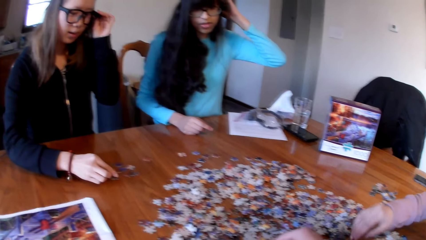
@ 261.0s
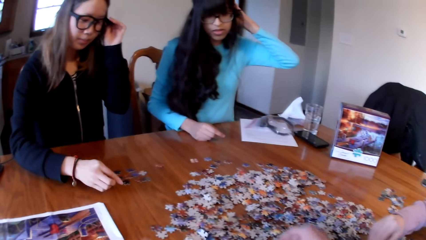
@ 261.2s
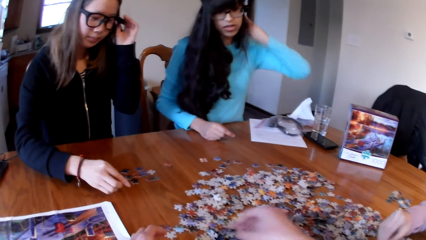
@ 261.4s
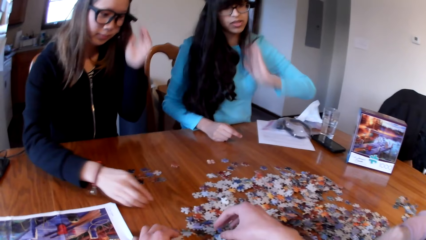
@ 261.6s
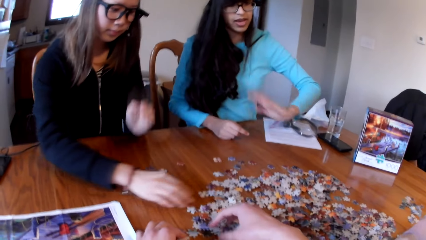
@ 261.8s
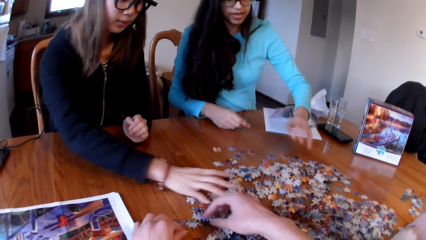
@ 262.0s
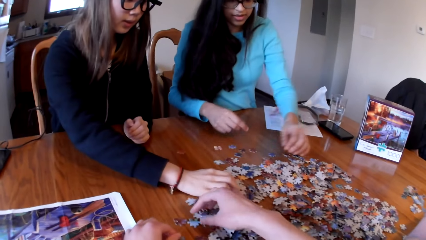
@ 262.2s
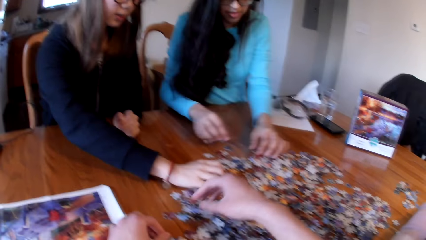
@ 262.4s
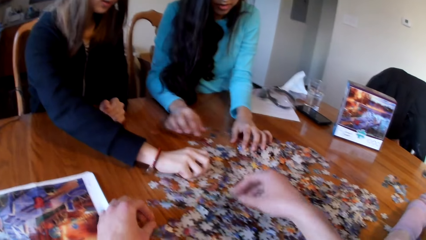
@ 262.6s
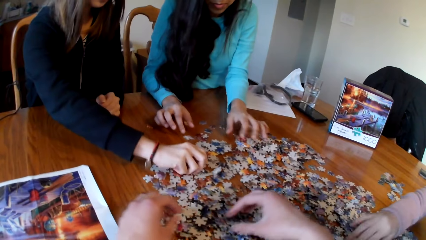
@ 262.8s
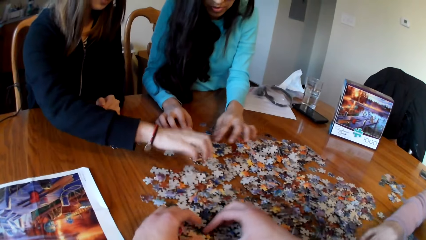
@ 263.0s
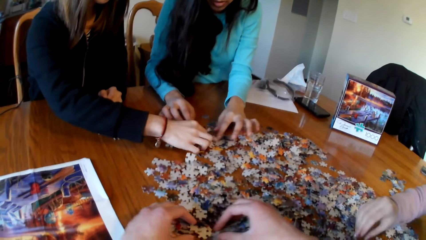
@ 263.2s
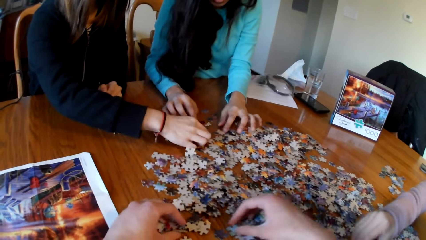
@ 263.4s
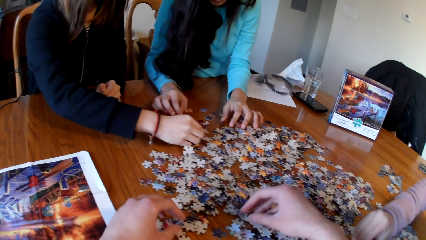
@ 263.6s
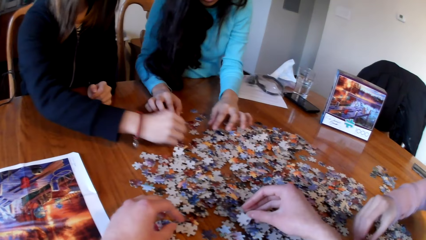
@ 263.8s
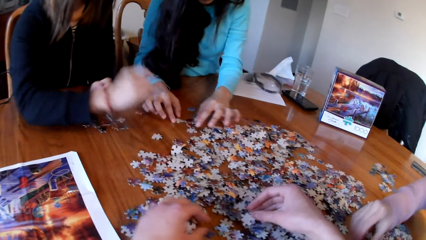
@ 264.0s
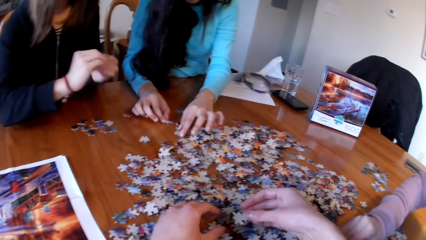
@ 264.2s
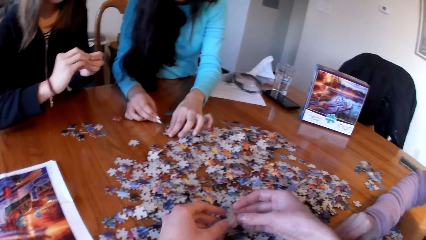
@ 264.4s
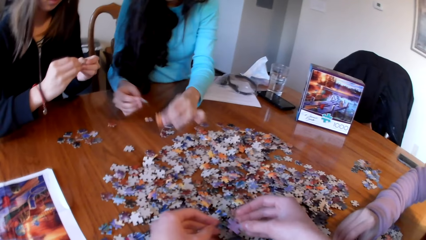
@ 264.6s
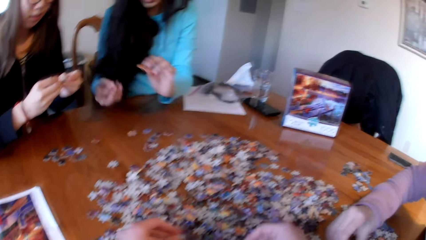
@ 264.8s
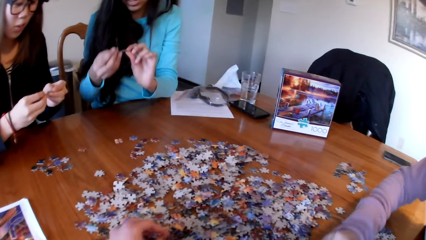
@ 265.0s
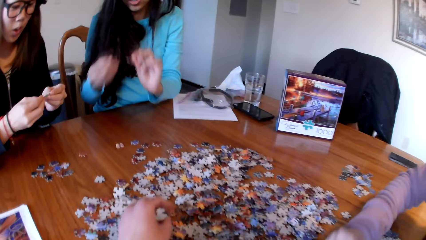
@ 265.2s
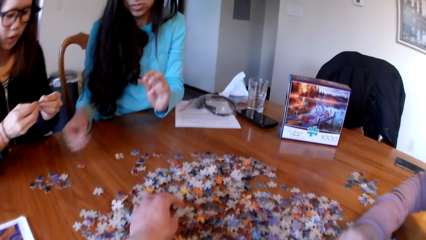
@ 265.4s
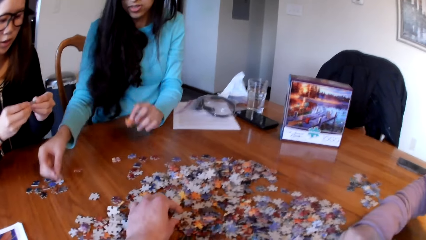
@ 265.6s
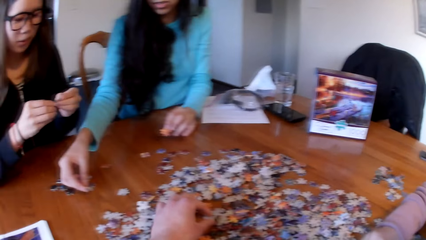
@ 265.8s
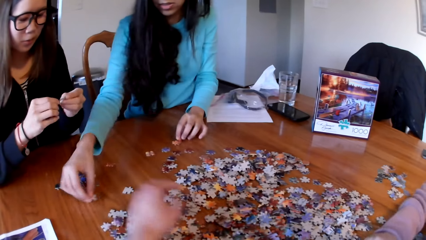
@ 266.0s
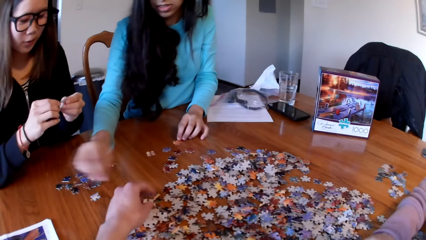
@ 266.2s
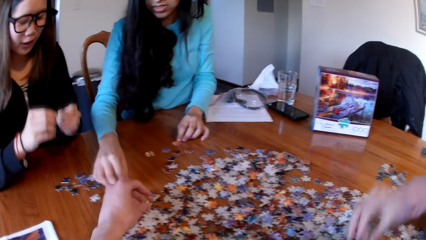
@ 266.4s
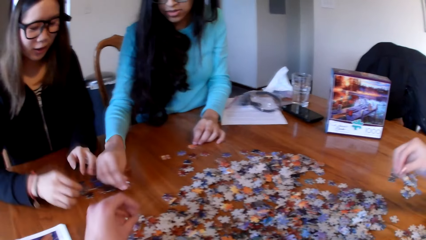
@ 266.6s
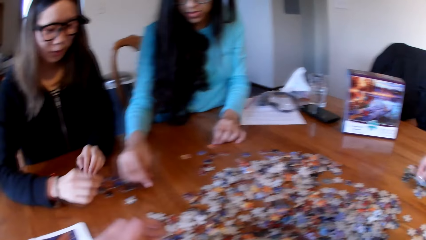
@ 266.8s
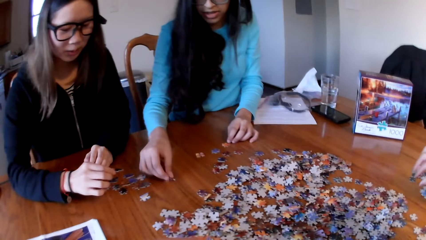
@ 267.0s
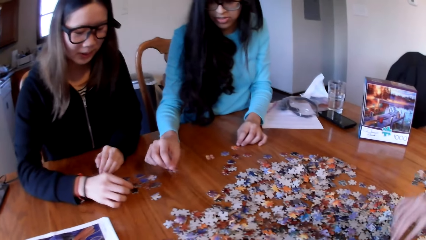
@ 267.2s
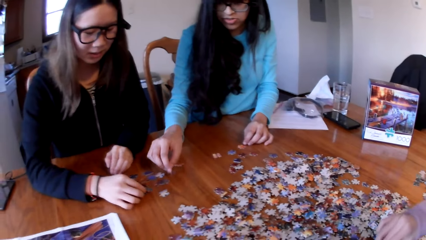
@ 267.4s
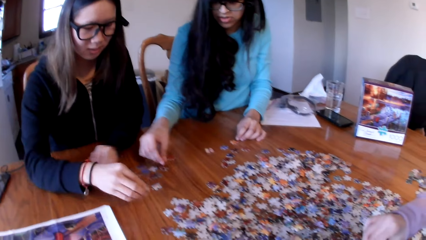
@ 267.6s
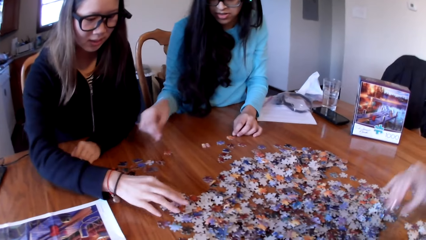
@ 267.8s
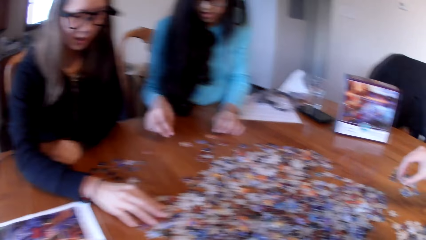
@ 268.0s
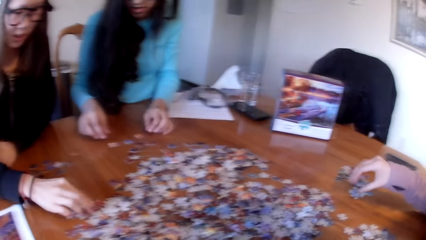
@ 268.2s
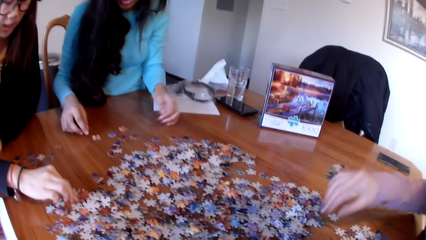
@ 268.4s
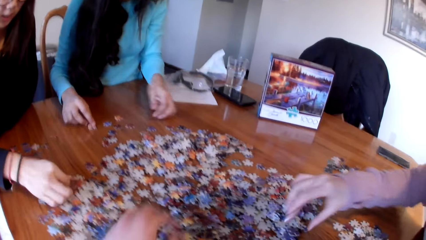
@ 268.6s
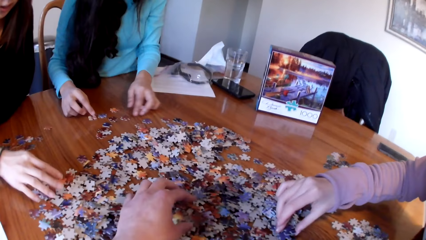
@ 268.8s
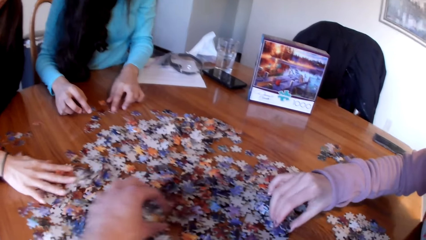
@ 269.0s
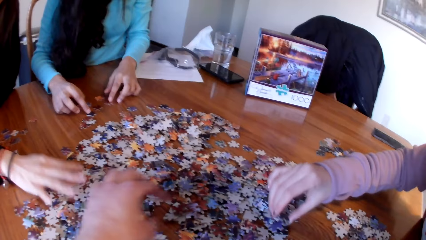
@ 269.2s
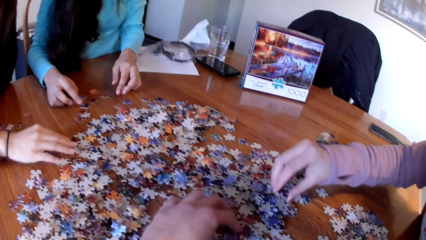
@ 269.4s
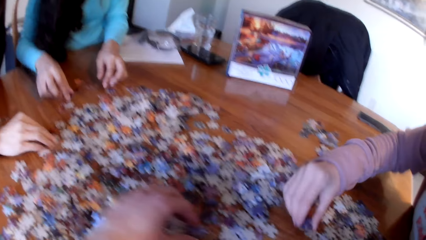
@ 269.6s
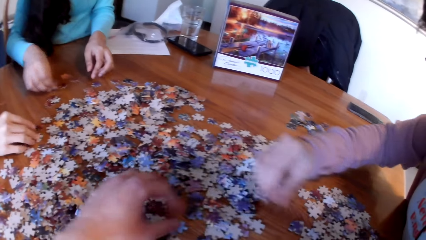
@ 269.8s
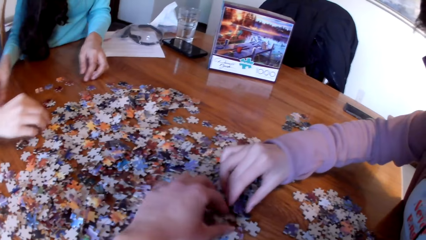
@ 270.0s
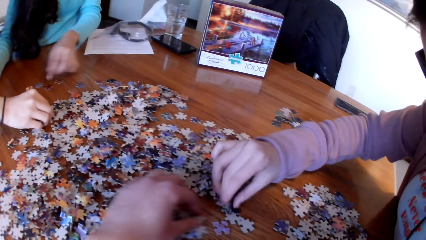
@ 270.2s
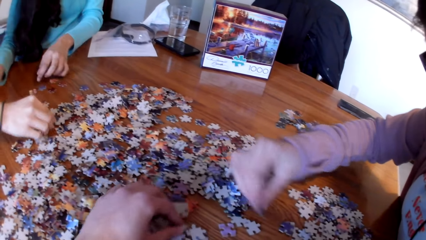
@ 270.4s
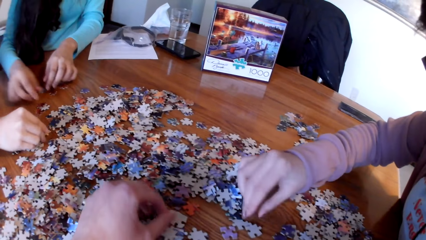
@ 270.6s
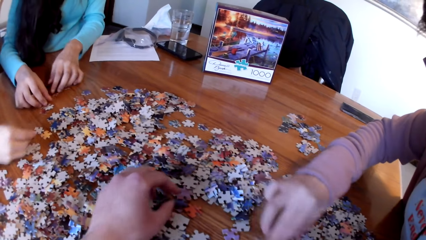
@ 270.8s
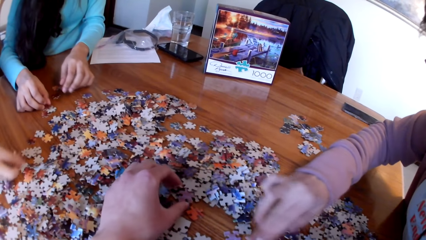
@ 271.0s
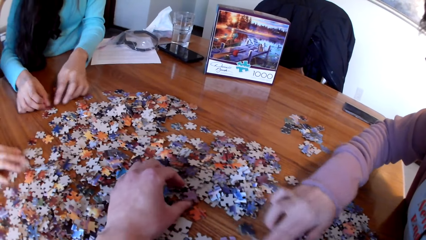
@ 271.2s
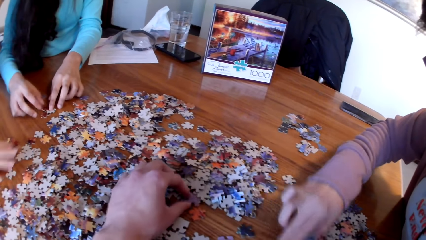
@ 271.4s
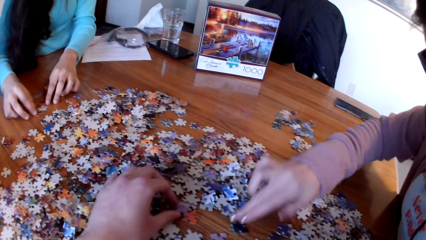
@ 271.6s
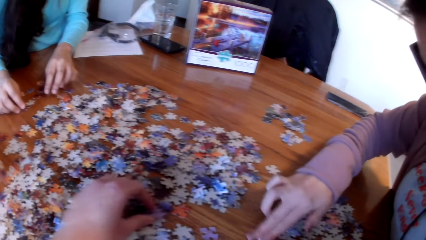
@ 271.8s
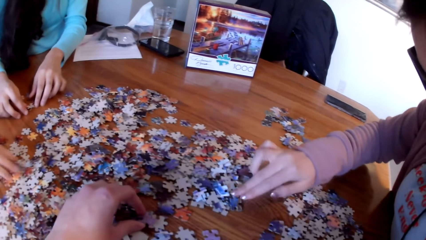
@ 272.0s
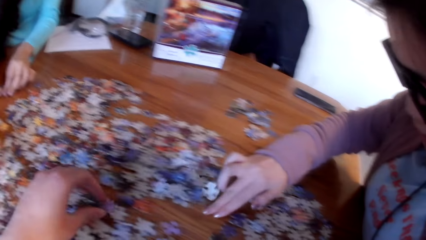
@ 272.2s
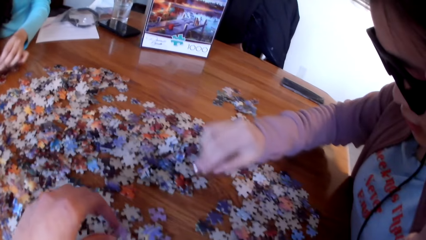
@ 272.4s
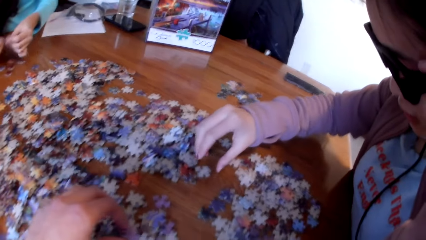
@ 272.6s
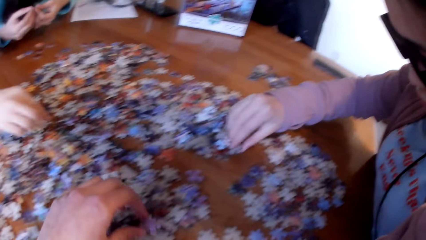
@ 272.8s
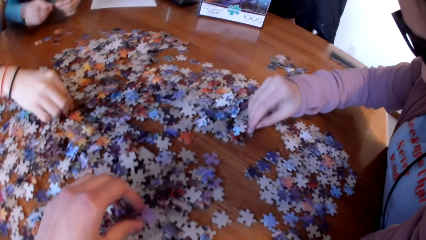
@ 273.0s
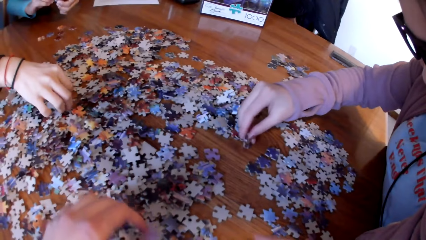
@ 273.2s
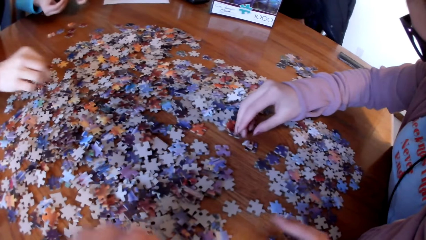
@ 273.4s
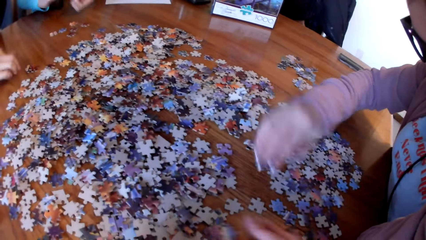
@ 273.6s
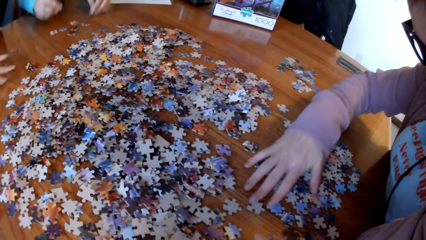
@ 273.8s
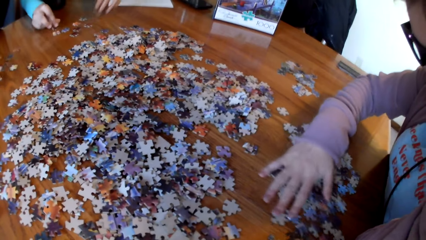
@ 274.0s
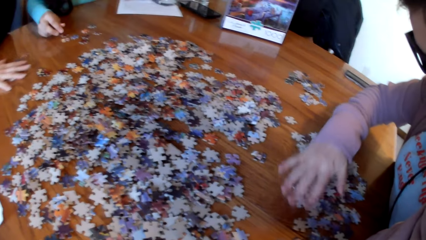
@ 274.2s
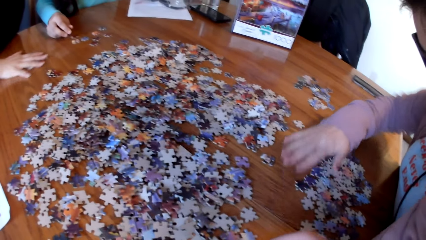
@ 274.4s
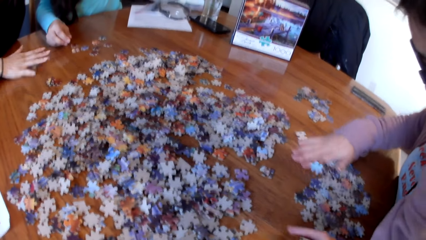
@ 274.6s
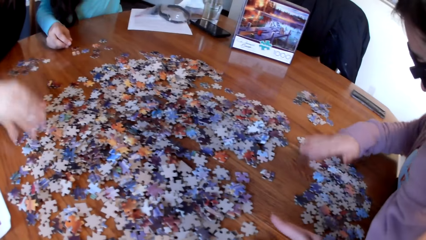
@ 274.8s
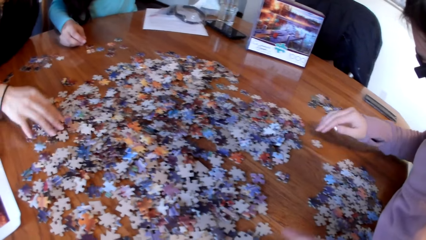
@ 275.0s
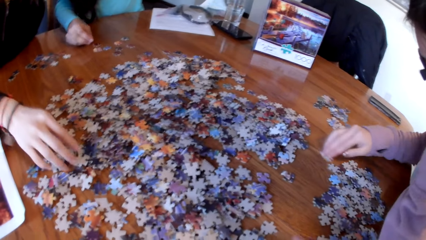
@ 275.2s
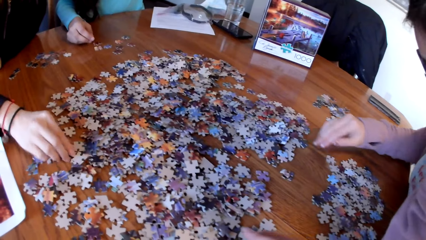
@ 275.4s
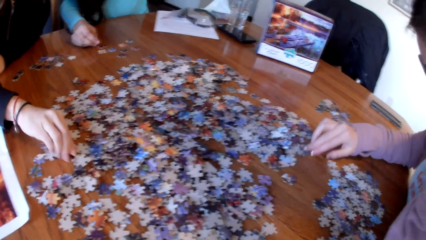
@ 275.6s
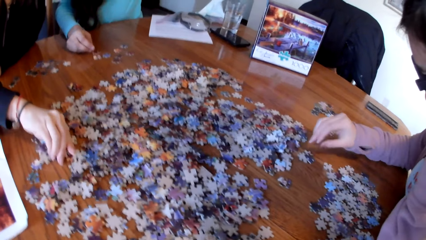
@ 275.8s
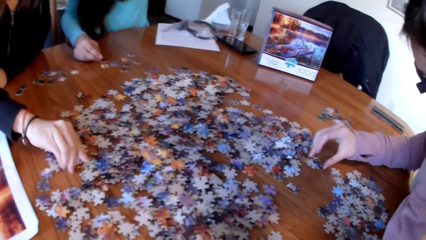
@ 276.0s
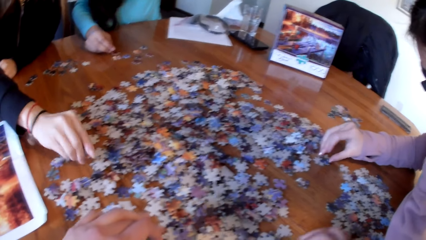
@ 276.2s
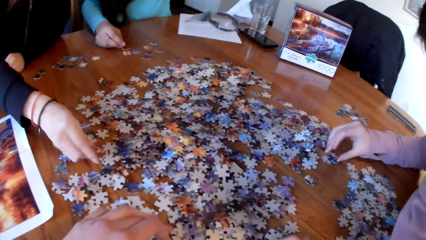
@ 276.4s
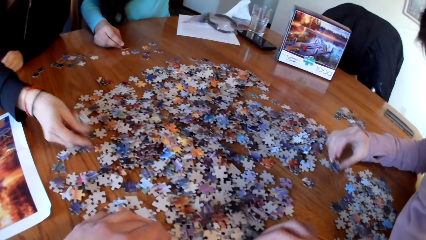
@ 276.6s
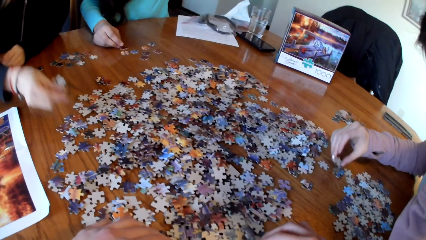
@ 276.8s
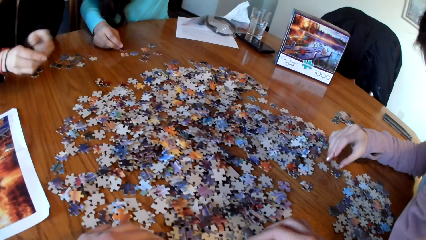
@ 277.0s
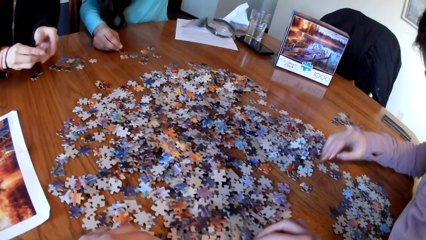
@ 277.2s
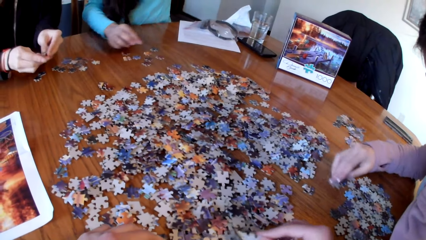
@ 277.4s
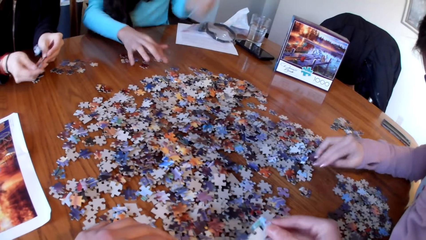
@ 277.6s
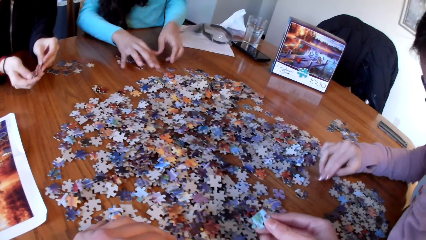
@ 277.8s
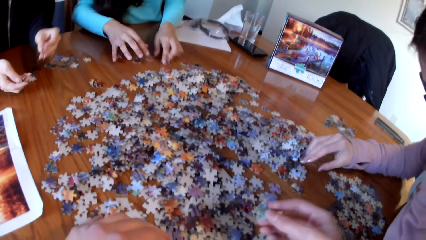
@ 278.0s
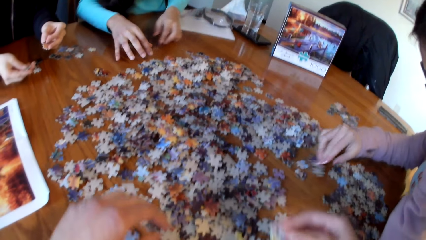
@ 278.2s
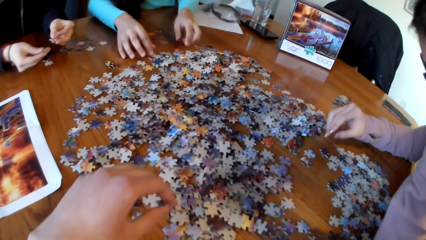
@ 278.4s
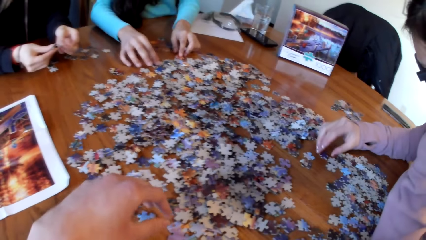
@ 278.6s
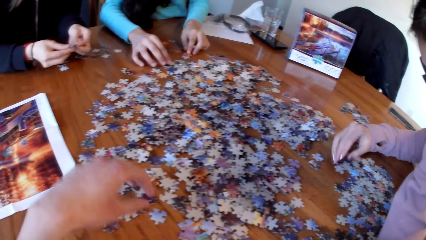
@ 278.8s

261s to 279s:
The camera wearer picks the pieces of puzzle from the table. A lady picks the piece of puzzle. Another lady picks the piece of puzzle. A third lady picks the piece of puzzle. The second lady picks the piece of puzzle. The camera wearer picks the pieces of puzzle from the table. The second lady picks the piece of puzzle.
